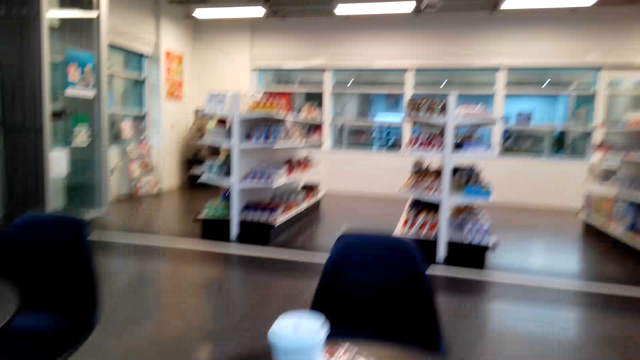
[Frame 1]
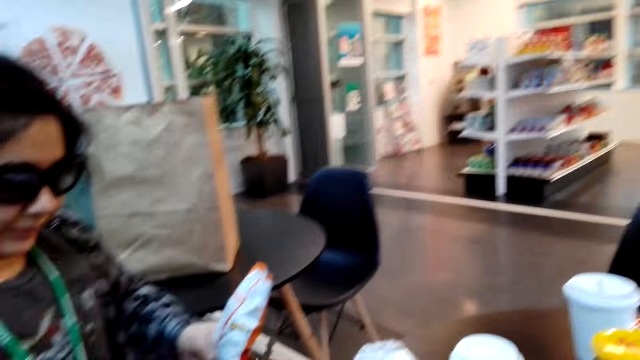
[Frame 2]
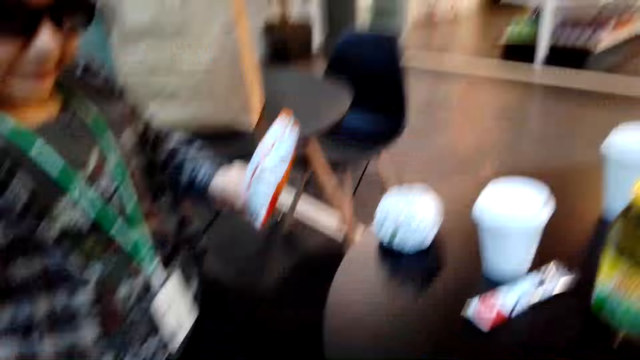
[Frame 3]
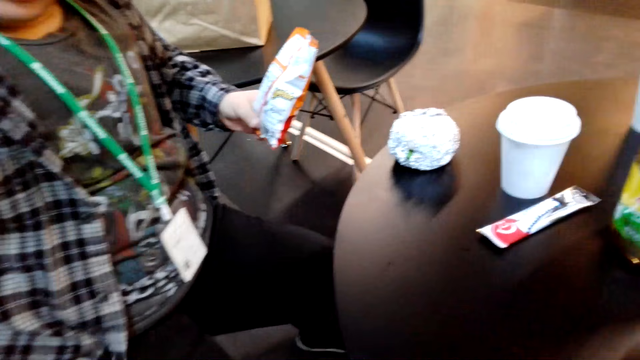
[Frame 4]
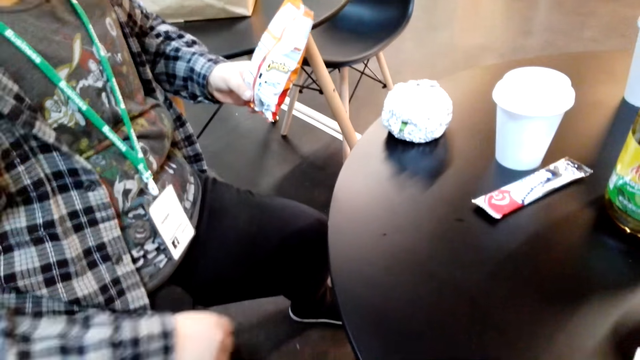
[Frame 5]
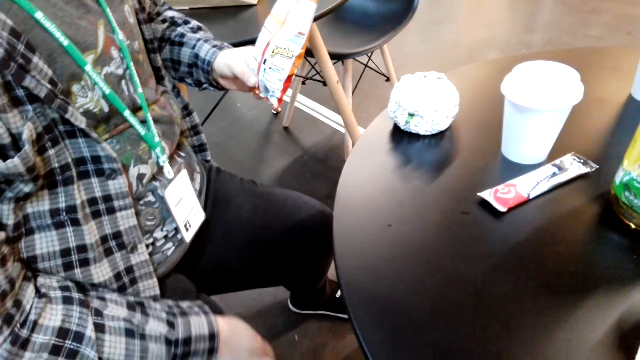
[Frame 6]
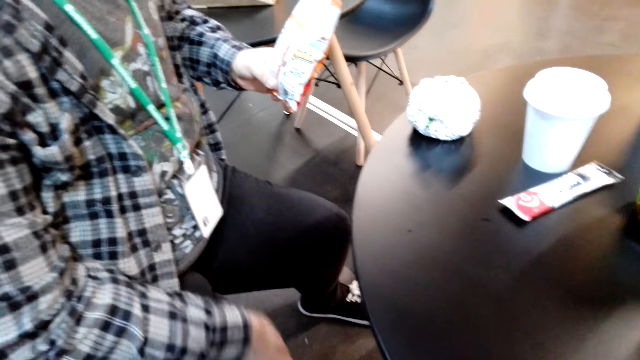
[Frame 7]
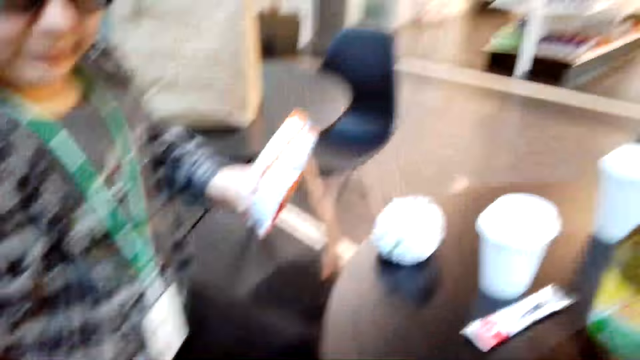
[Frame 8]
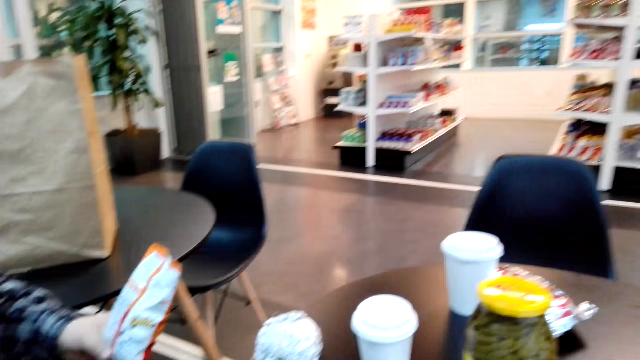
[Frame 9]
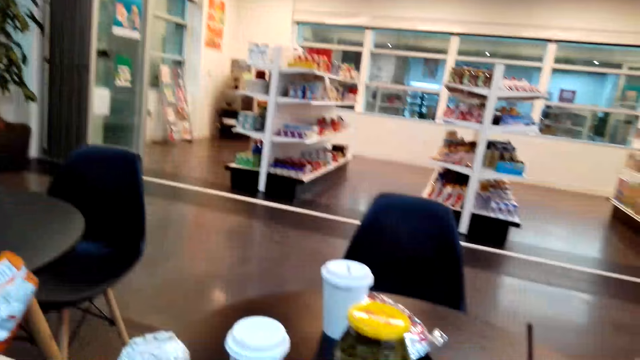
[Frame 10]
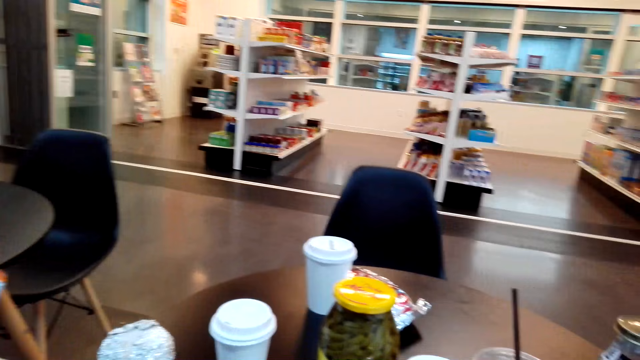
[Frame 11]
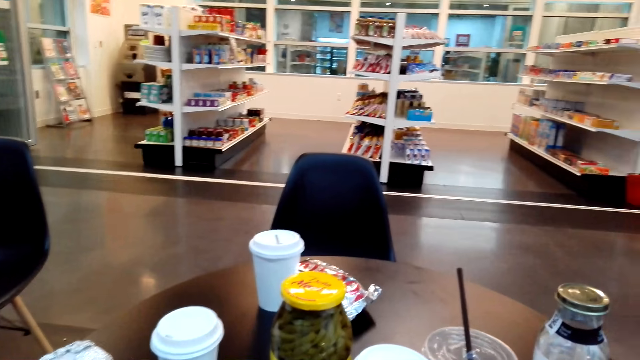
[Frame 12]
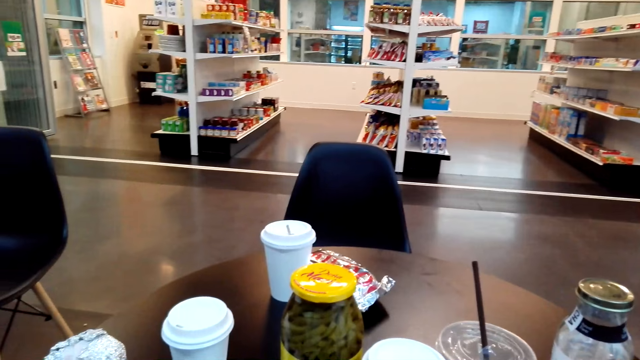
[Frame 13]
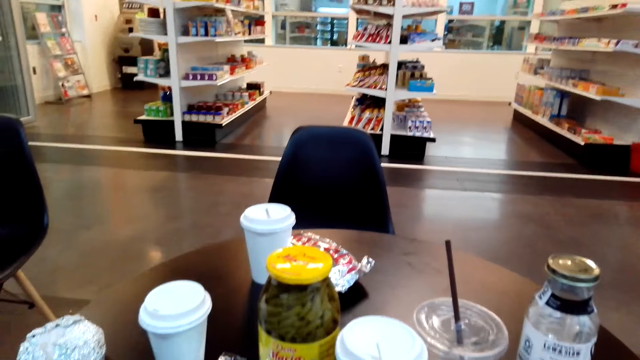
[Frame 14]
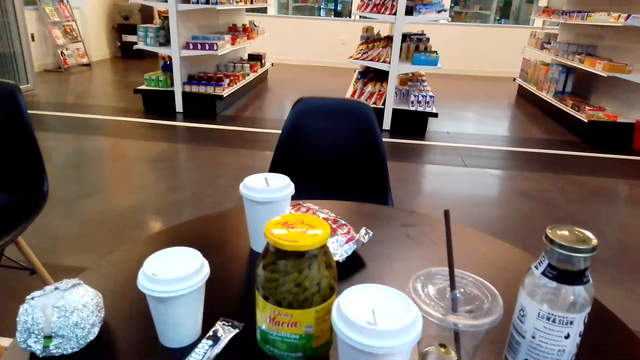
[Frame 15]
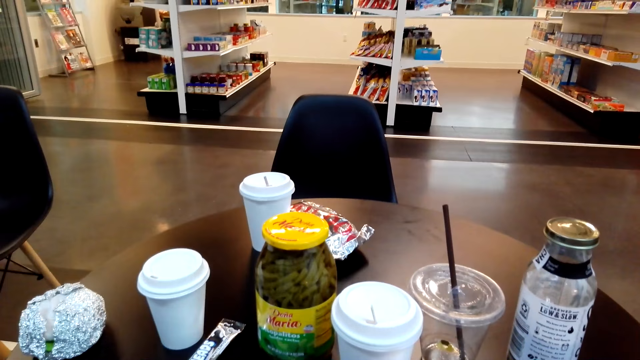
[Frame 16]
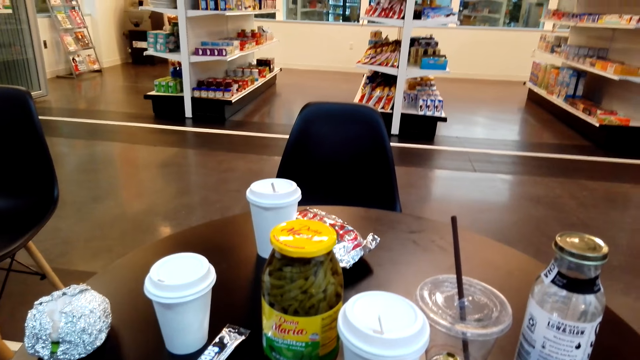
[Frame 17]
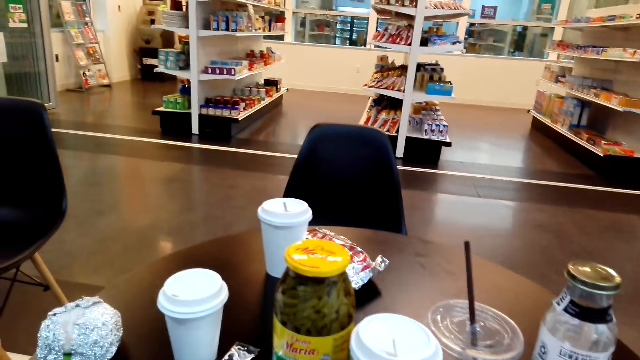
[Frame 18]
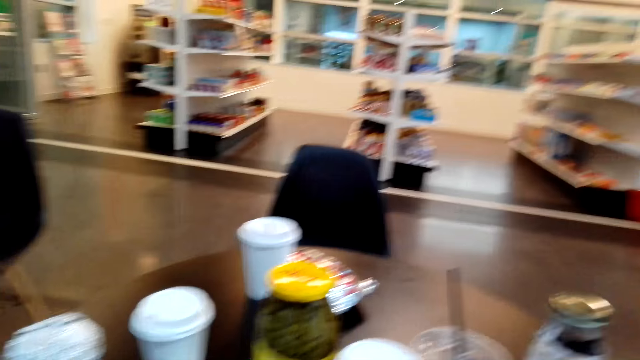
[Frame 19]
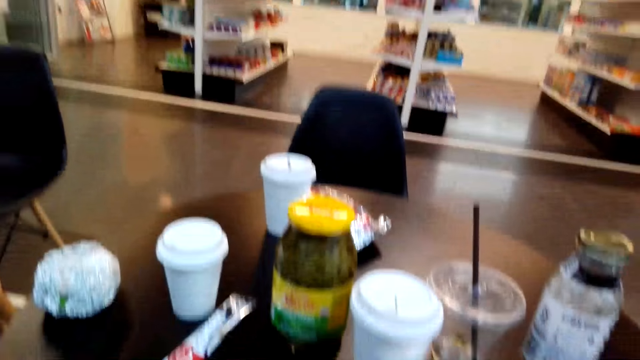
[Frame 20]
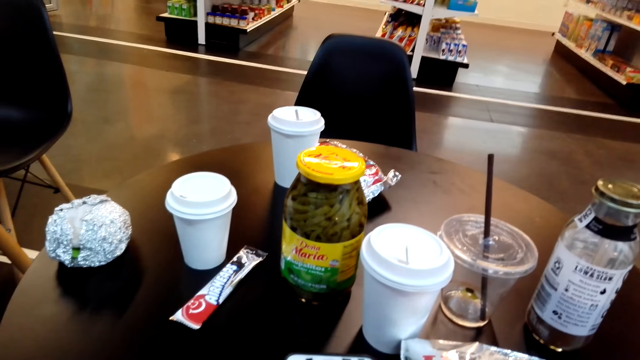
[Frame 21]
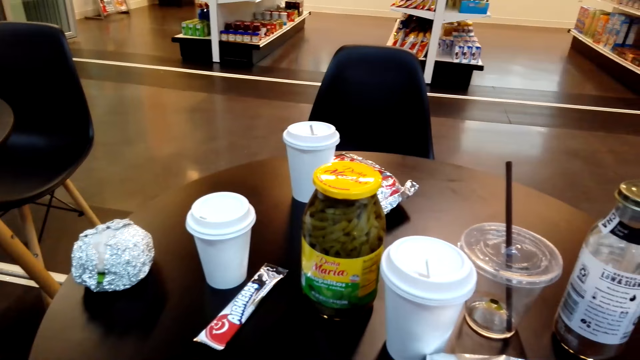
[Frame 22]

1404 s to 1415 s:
A lady holds a packet of snack with her left hand. The lady wipes her thighs.

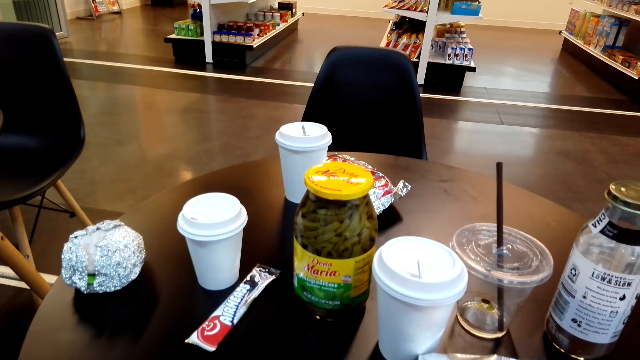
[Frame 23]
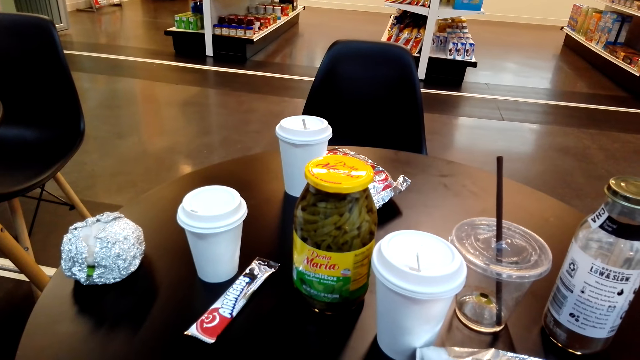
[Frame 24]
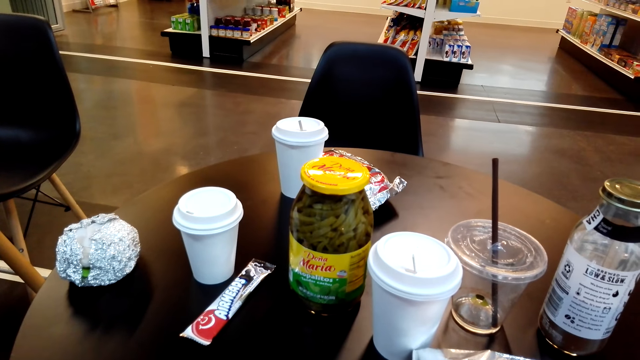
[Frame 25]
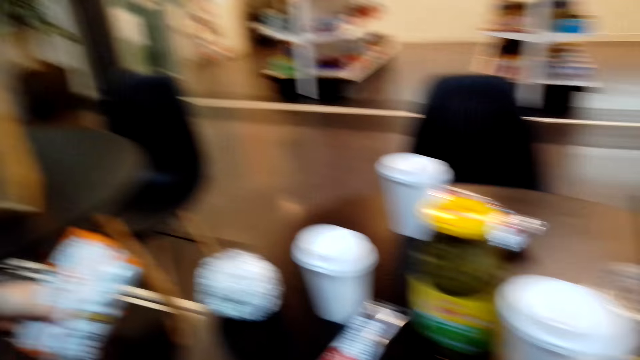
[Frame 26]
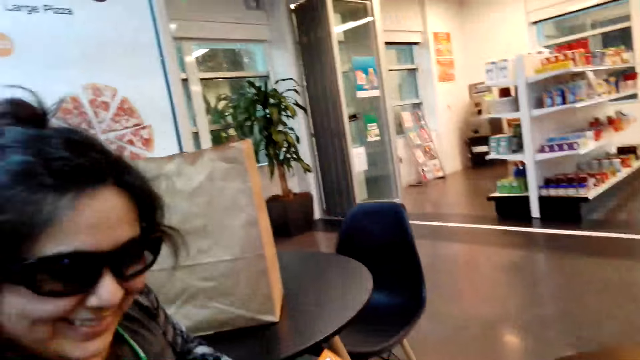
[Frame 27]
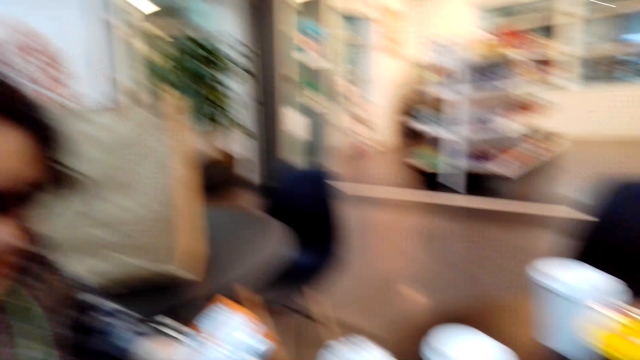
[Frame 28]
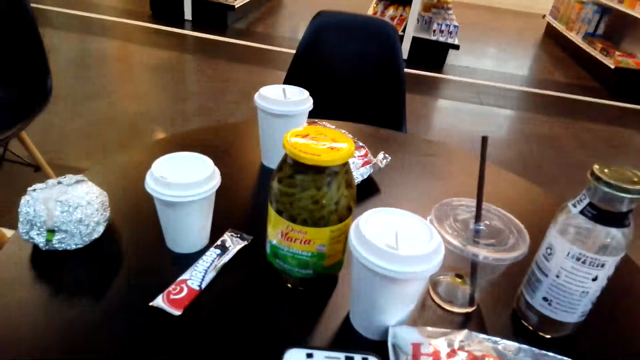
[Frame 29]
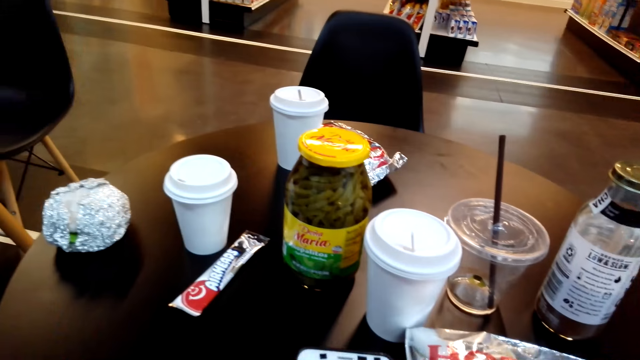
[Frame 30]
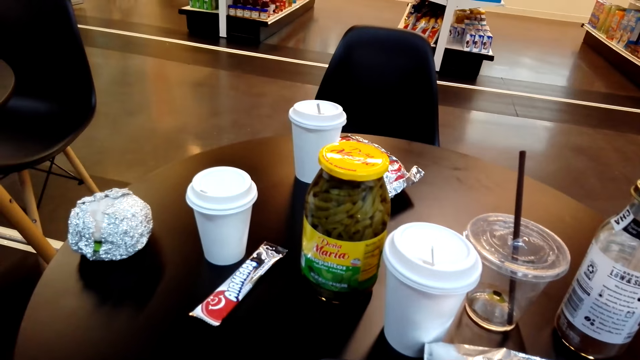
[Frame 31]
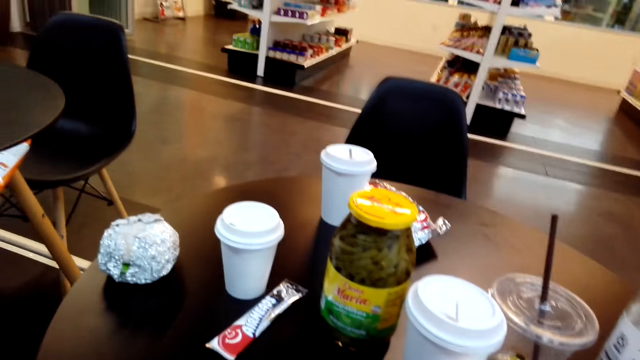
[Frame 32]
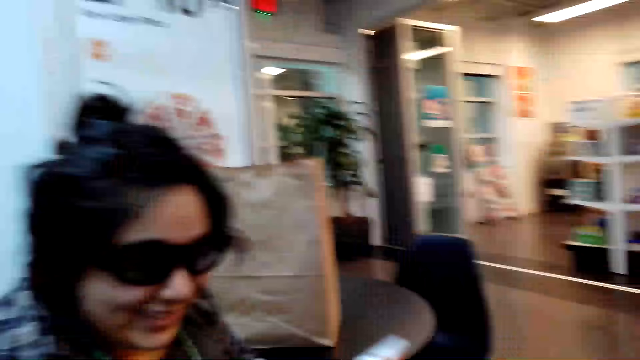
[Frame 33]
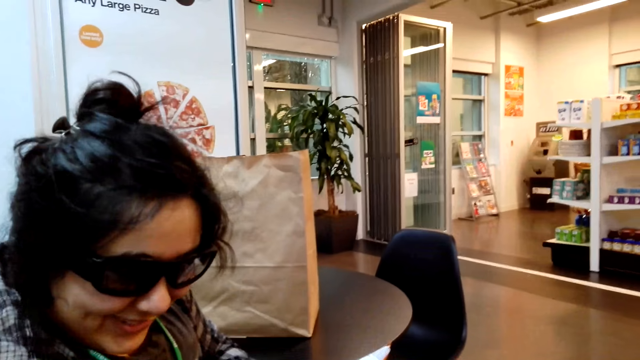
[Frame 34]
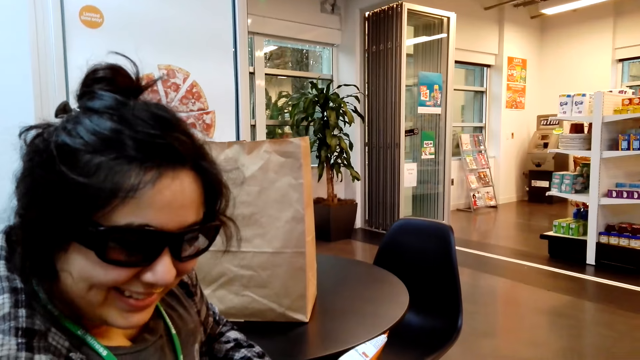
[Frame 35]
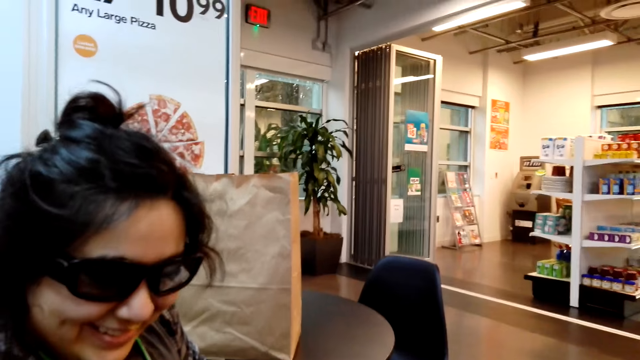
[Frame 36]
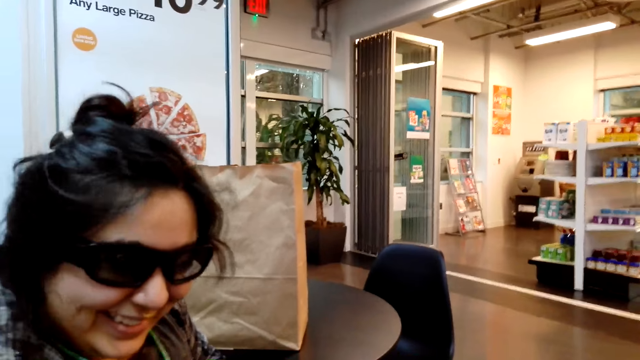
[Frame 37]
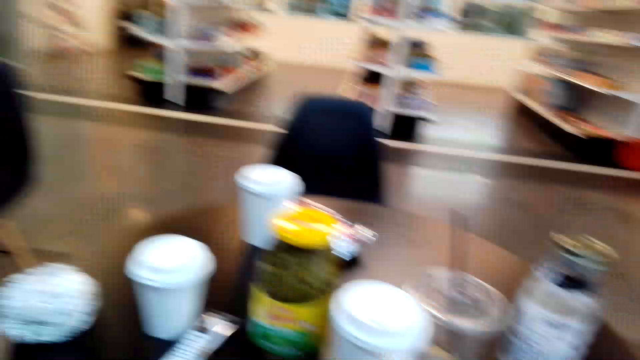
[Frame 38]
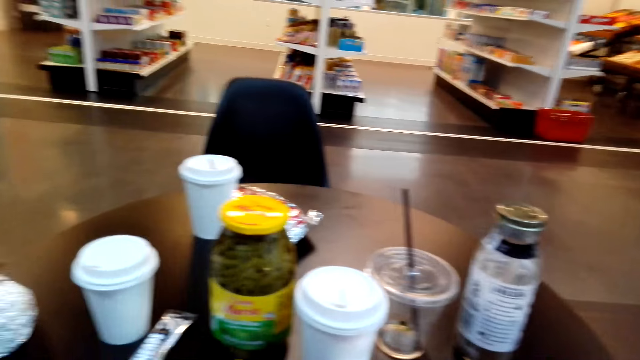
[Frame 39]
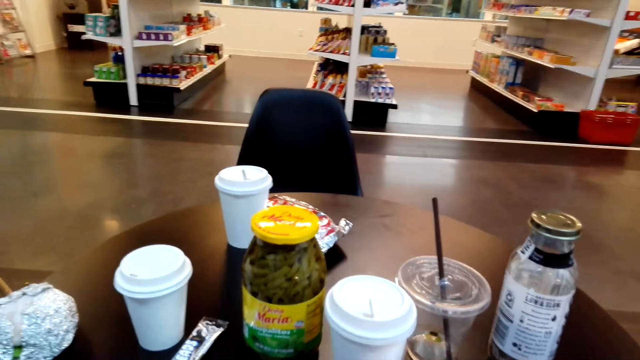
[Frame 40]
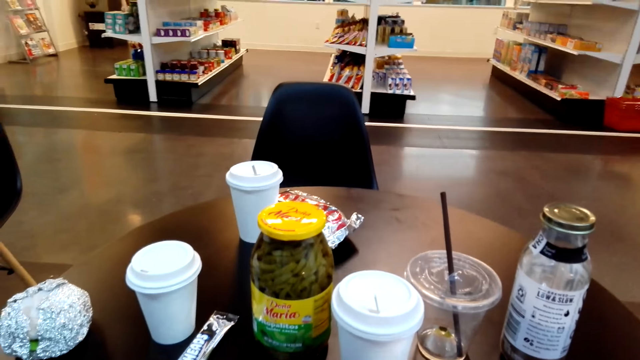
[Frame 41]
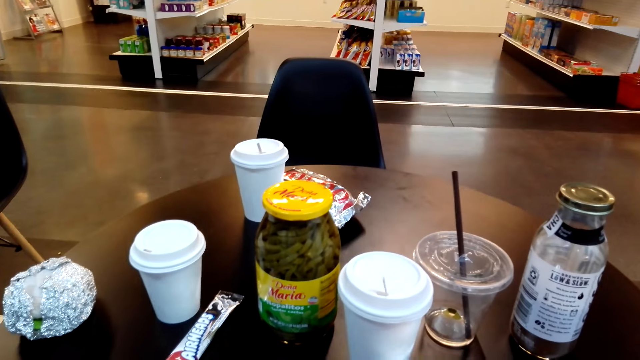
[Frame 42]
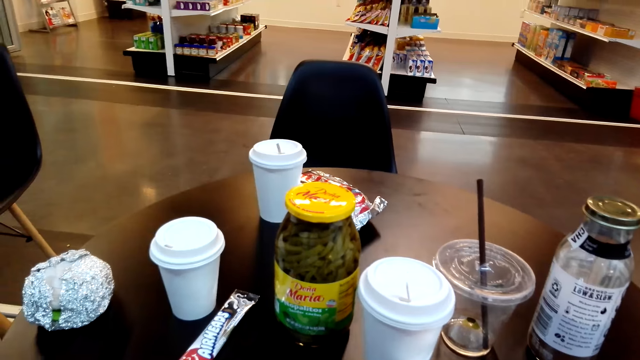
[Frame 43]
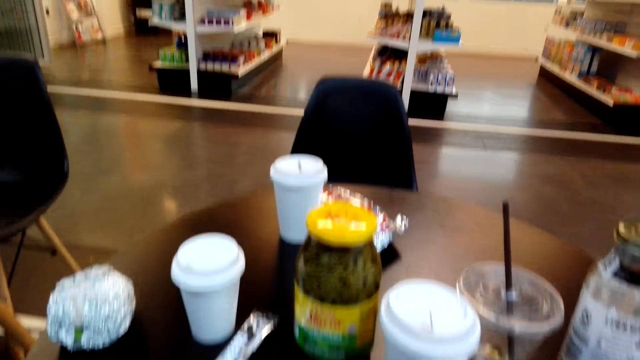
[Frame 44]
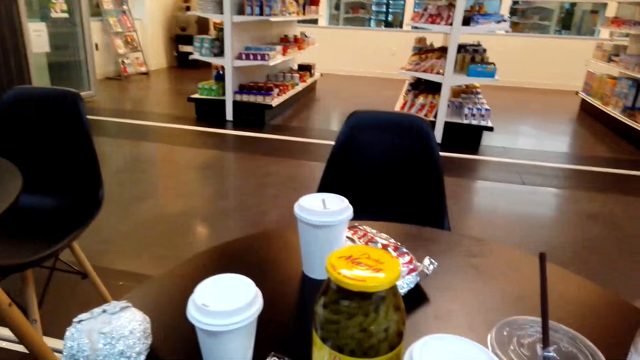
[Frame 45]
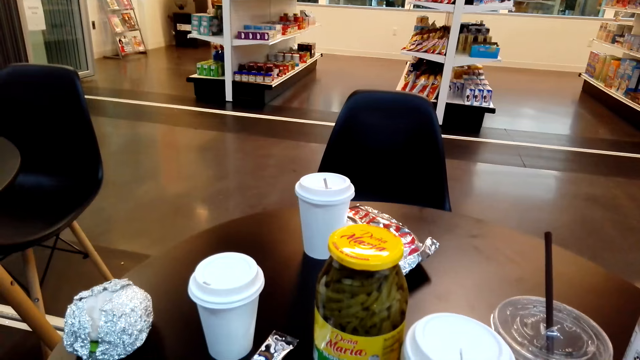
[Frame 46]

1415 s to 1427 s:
The camera wearer interacts with a lady. They interact with the lady.
